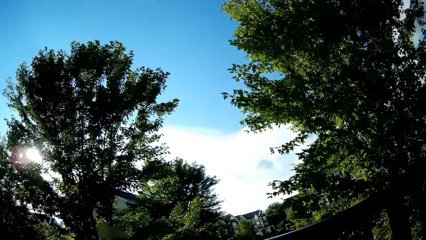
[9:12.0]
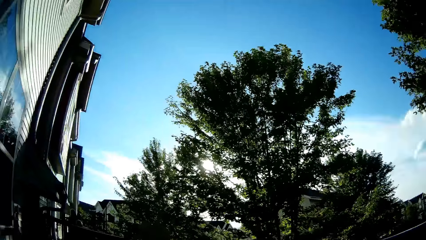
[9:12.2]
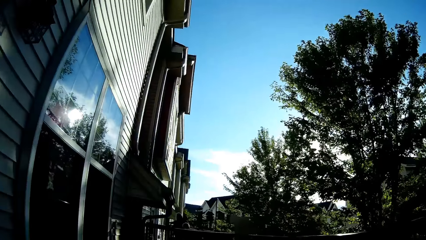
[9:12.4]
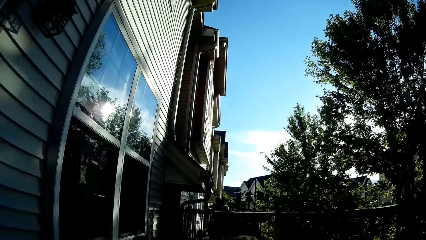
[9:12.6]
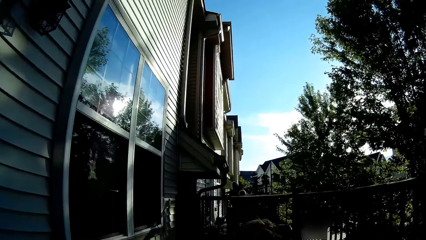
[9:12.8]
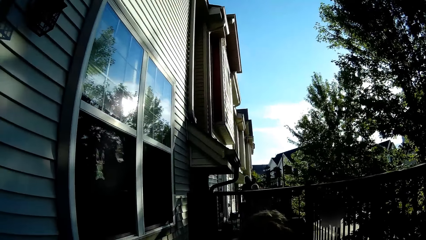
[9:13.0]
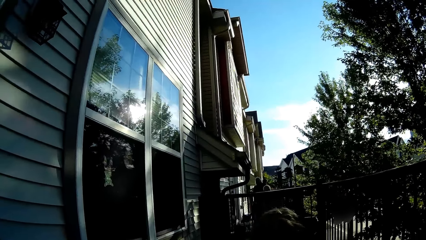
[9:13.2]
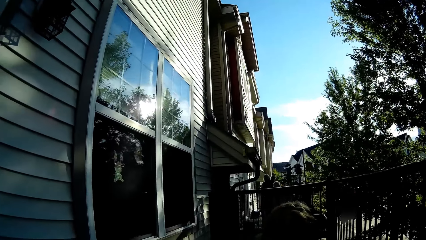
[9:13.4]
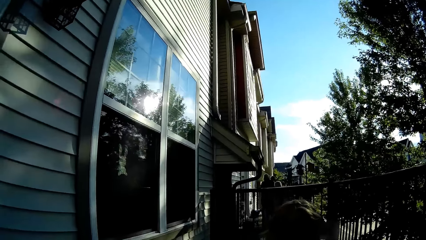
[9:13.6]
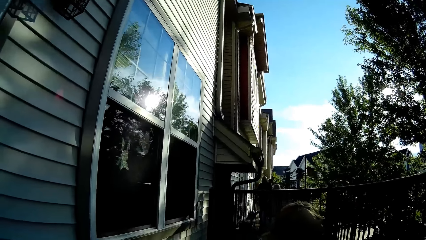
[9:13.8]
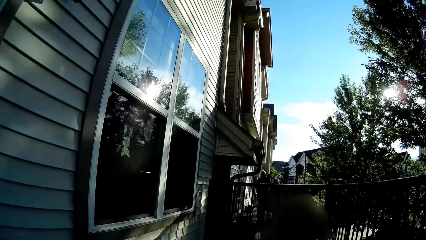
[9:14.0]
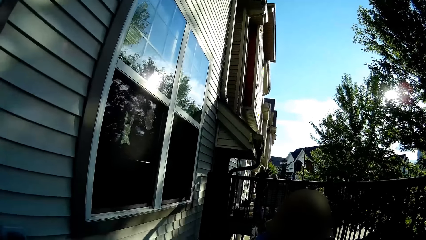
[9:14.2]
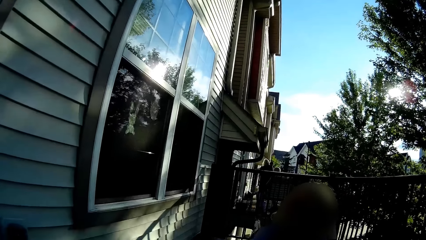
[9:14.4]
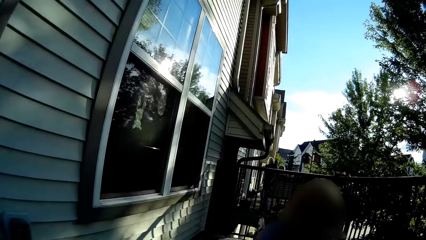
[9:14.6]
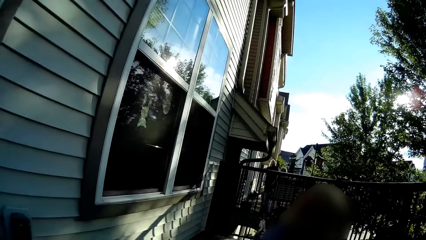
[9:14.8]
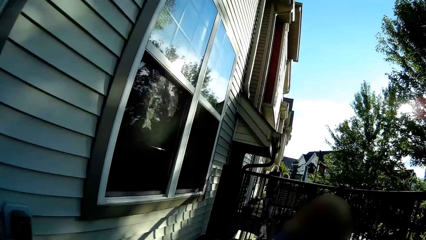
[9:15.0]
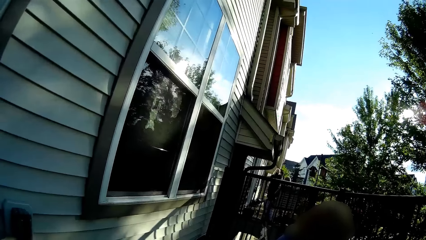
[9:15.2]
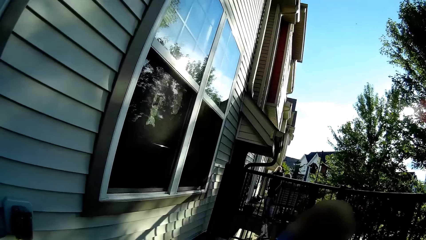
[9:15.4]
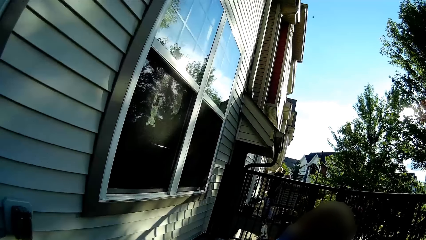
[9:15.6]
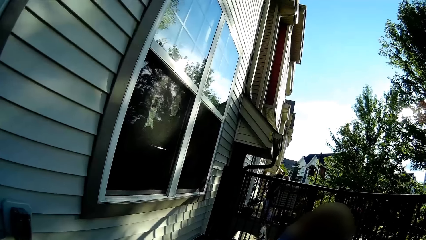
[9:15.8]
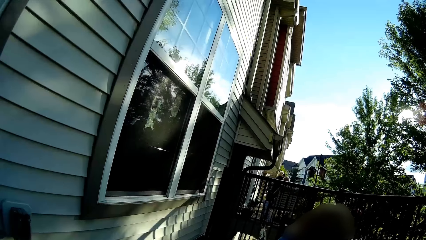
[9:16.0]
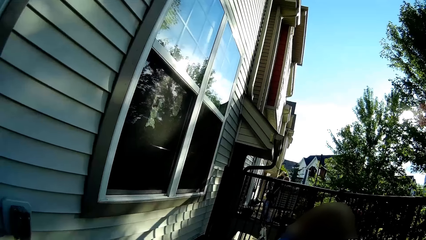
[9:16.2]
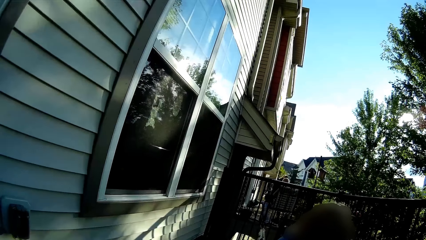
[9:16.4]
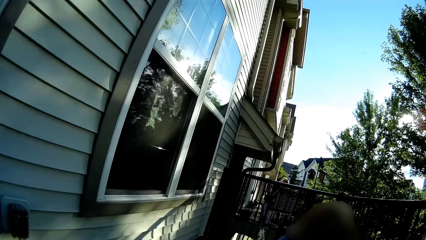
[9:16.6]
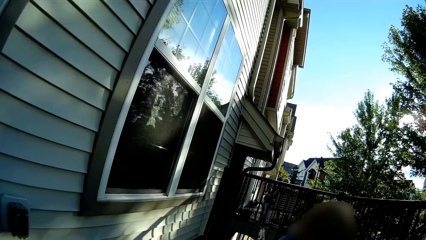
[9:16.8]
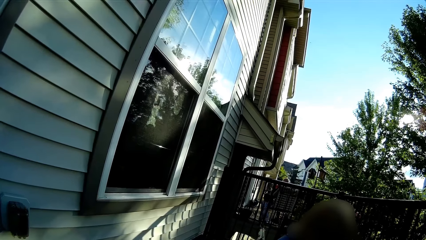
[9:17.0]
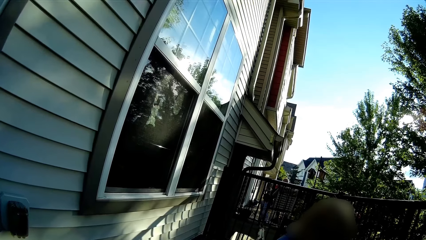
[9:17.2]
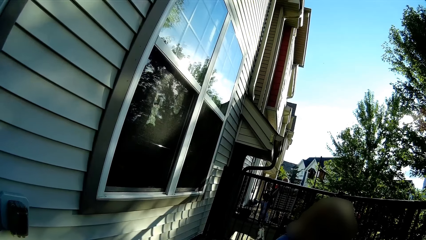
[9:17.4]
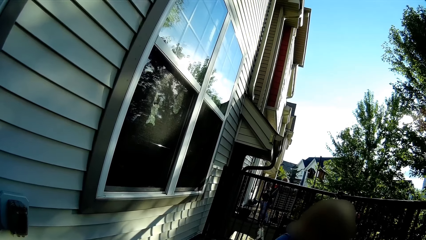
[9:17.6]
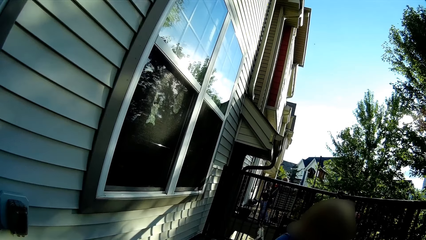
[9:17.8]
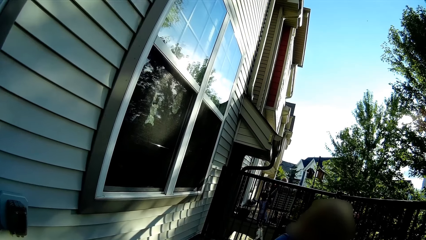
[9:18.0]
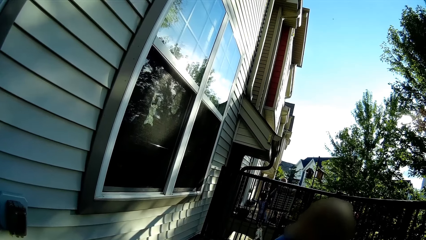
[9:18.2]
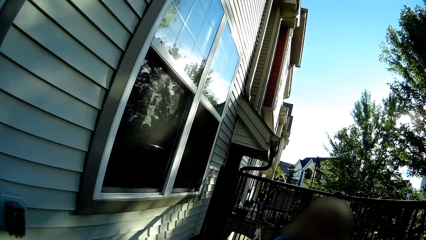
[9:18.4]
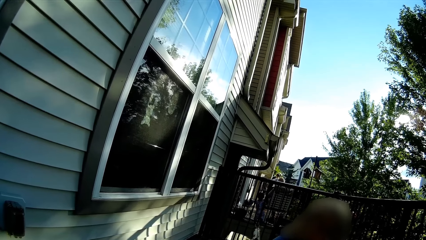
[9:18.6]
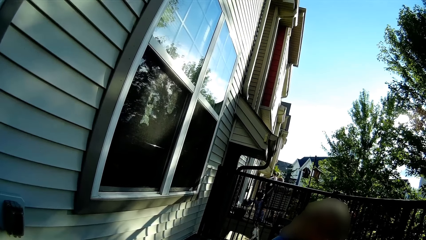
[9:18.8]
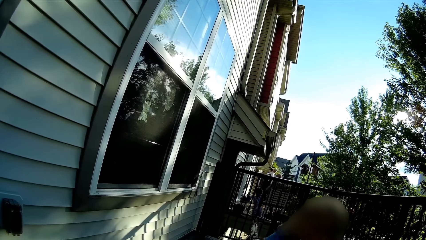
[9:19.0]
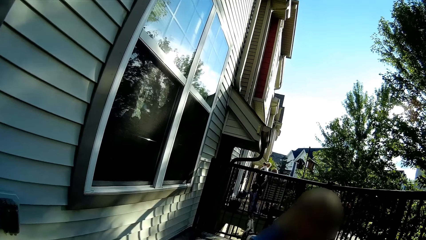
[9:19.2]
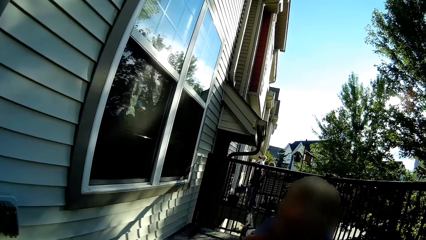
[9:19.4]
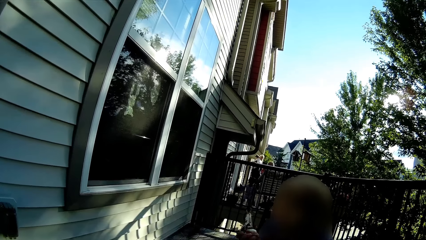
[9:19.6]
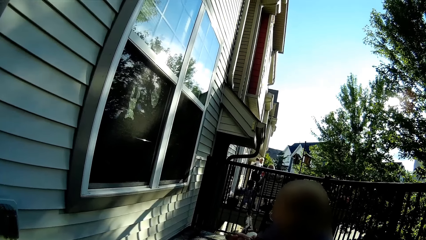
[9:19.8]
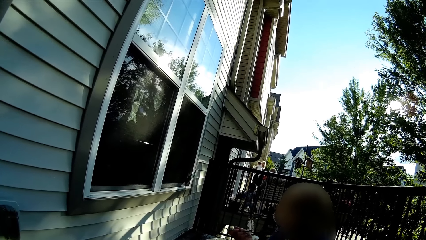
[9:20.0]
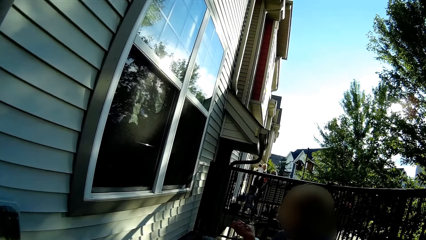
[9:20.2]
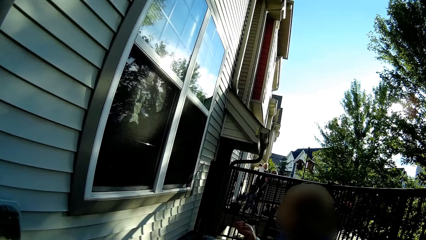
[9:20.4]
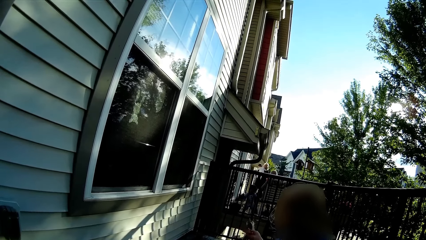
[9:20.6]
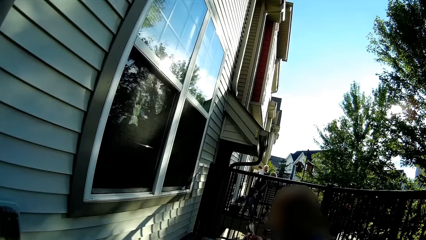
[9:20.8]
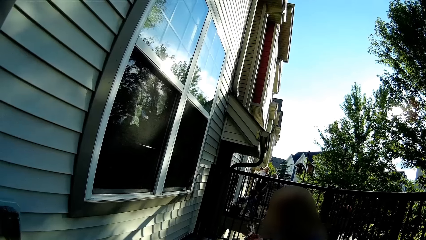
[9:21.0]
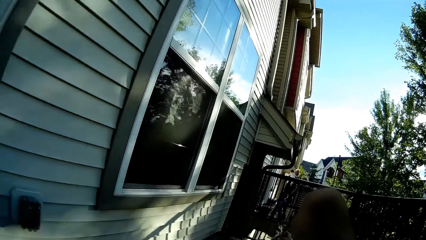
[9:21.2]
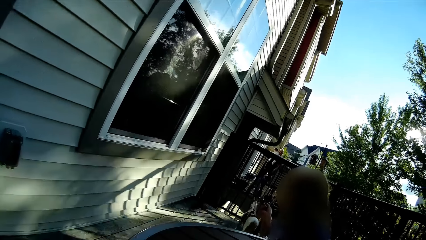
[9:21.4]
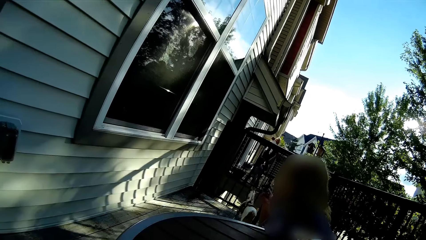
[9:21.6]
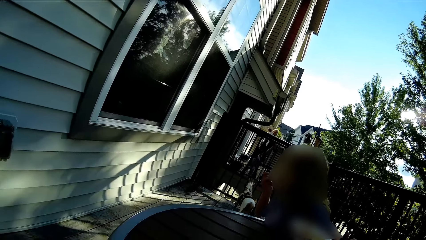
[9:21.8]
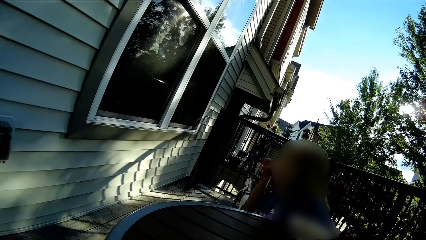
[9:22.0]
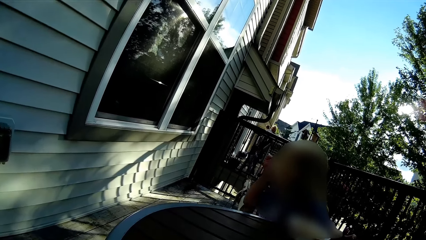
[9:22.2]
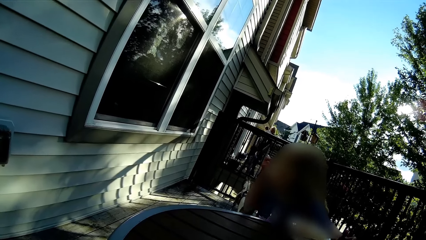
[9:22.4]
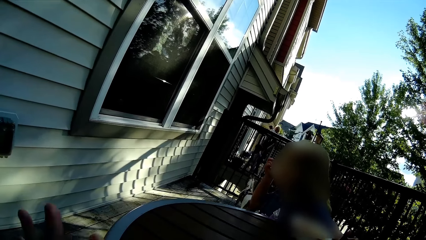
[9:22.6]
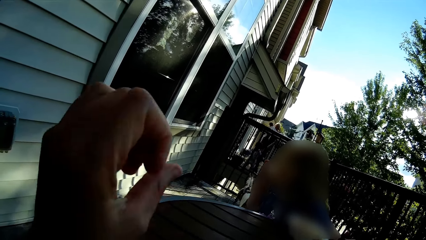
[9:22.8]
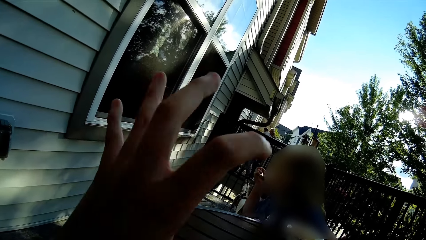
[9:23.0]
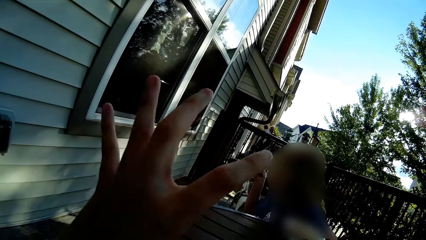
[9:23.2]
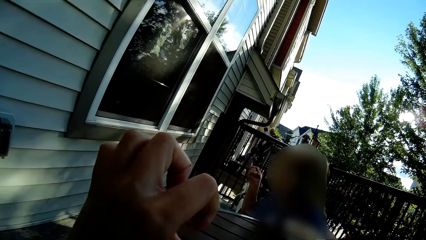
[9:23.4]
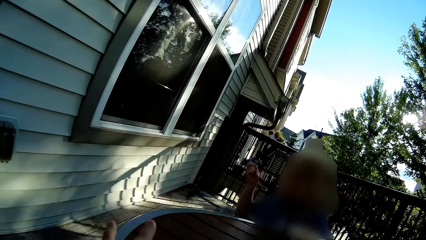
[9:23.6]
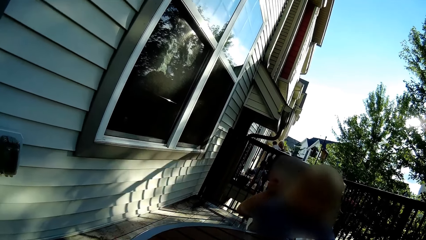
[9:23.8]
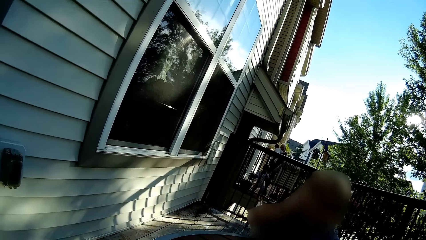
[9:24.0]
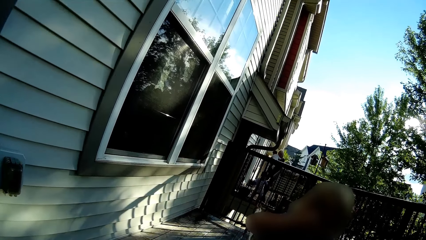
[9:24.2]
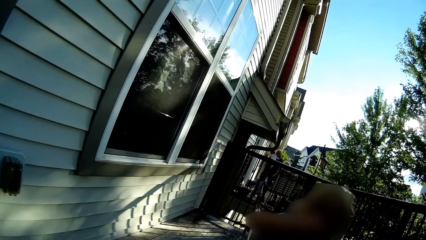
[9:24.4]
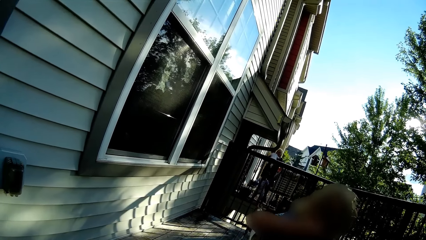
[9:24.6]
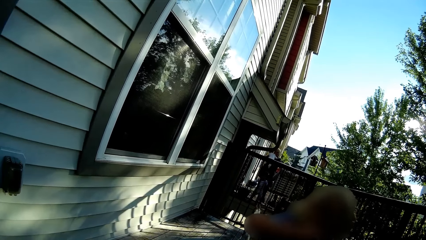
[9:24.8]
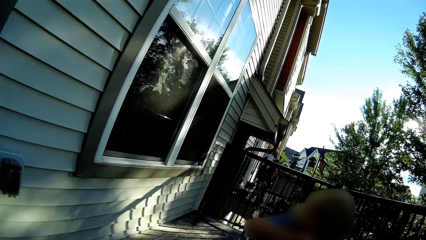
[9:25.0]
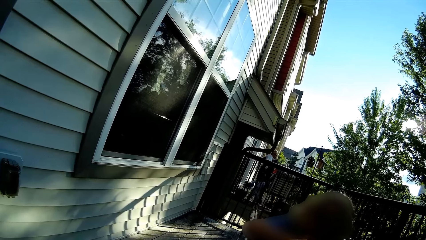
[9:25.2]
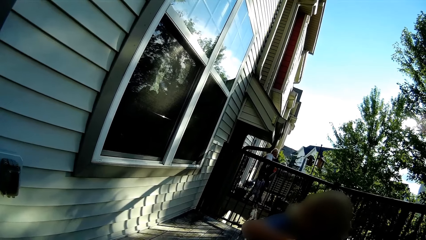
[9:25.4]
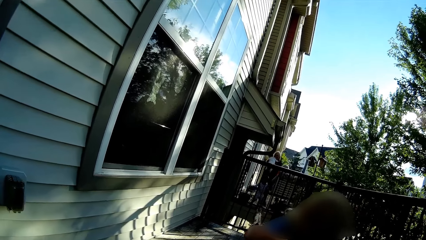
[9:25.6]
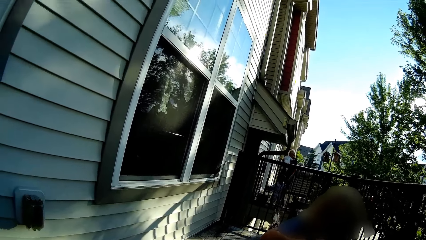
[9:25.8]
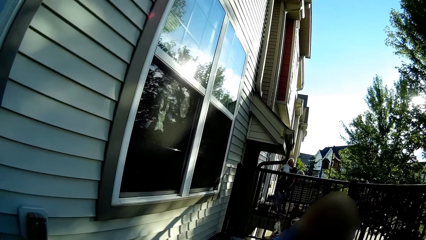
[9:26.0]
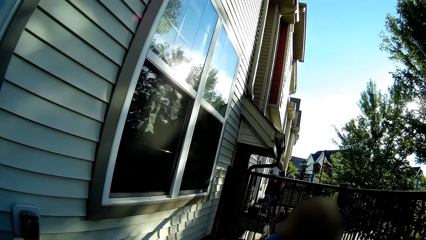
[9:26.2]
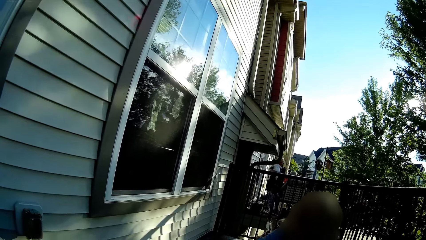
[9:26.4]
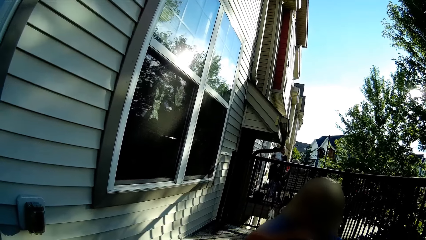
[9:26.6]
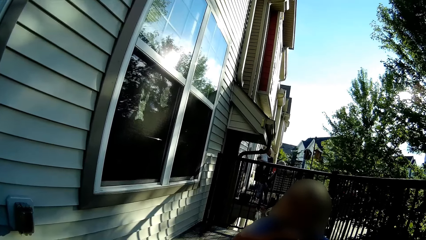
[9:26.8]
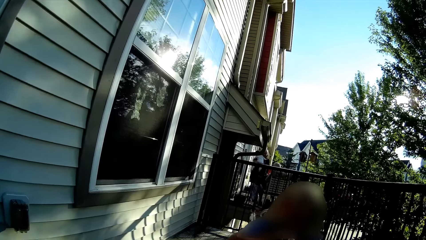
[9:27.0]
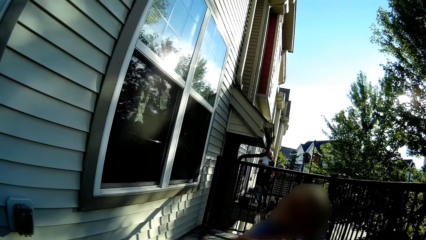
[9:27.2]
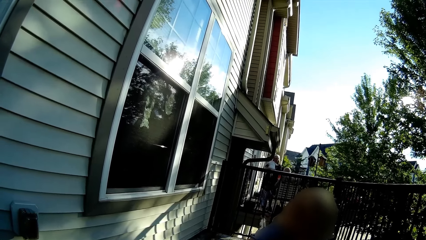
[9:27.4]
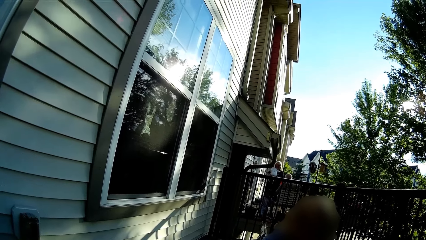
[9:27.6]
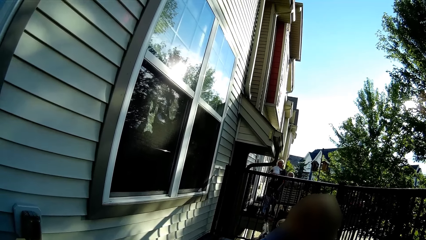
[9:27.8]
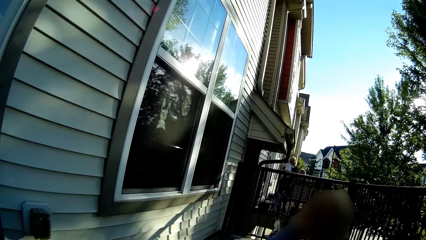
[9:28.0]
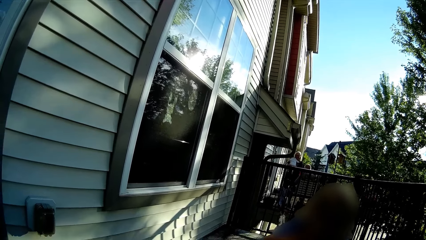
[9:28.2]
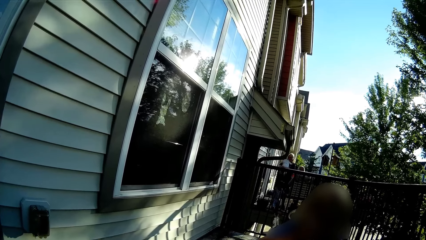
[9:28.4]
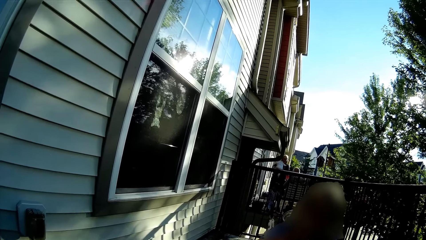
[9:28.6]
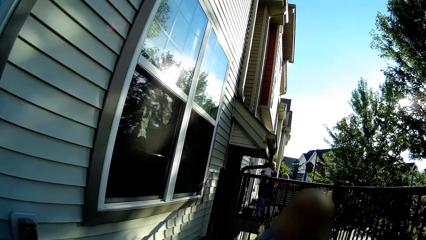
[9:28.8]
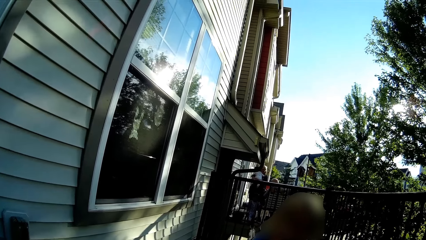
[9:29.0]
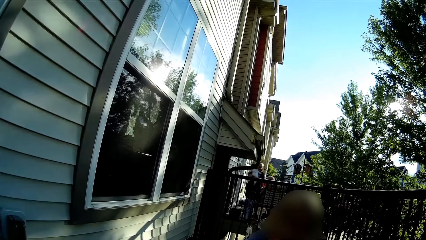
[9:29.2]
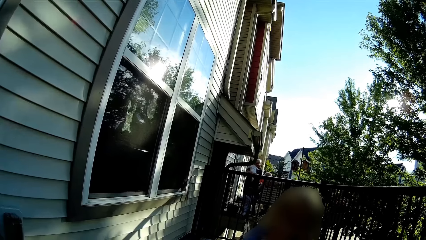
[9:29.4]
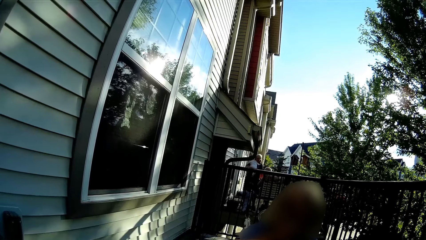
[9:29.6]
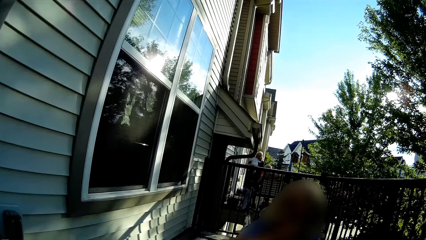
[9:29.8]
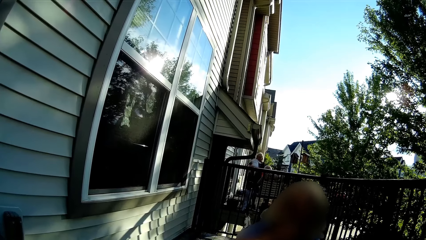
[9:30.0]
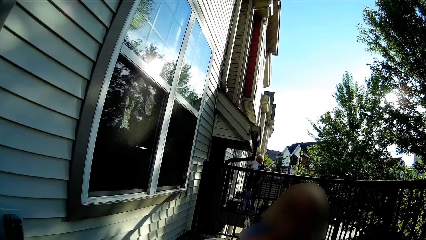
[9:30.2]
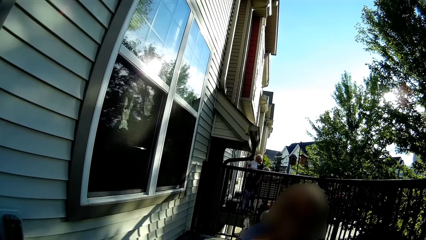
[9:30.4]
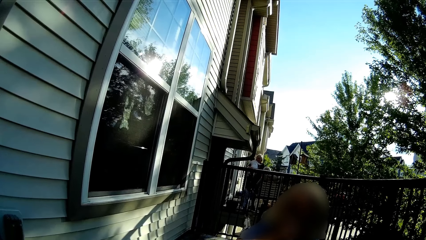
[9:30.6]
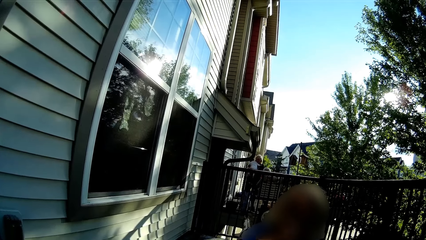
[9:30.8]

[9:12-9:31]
The girl looks backward. The girl looks around. The camera wearer waves her left hand. The girl turns forward. The girl looks around and places the spoon in the bowl with her right hand. The camera wearer looks around.
